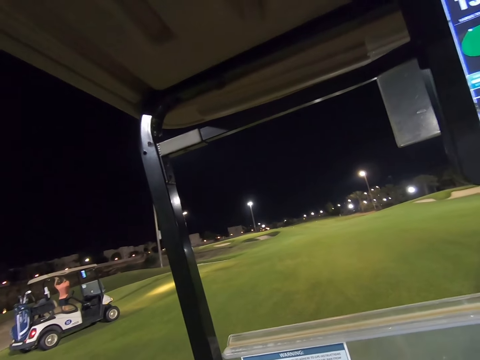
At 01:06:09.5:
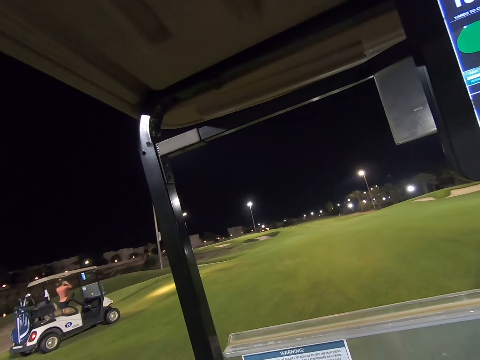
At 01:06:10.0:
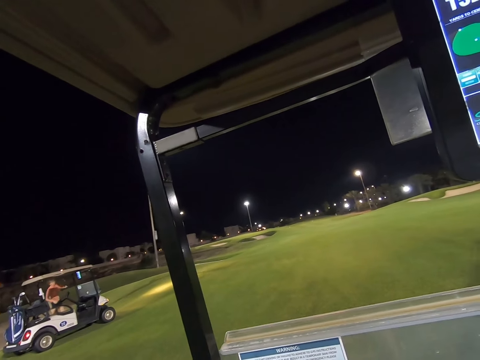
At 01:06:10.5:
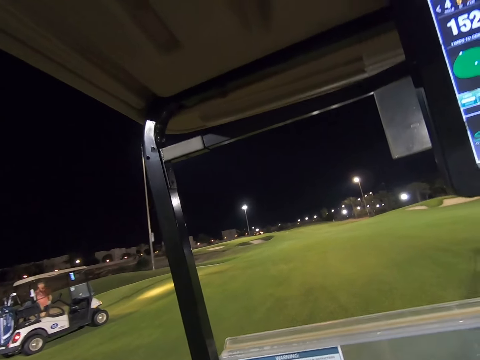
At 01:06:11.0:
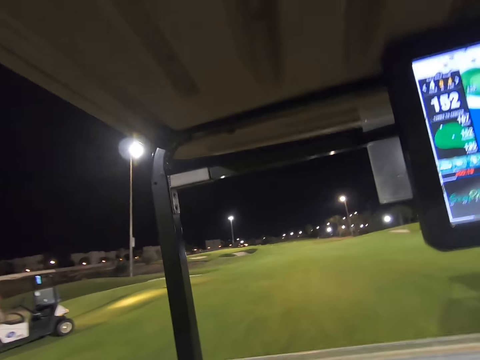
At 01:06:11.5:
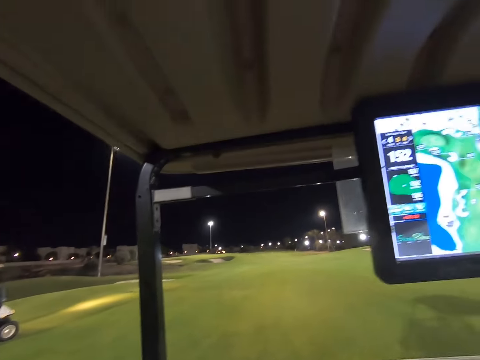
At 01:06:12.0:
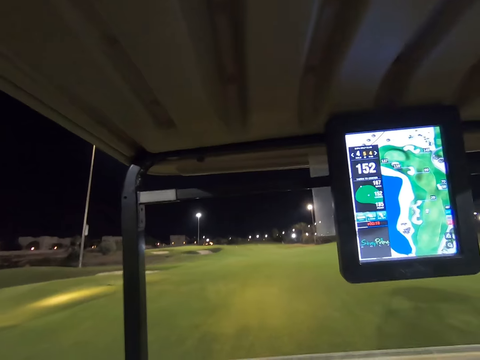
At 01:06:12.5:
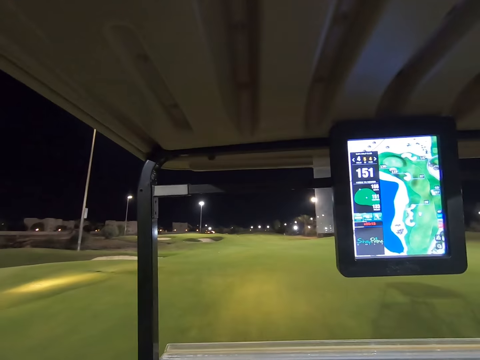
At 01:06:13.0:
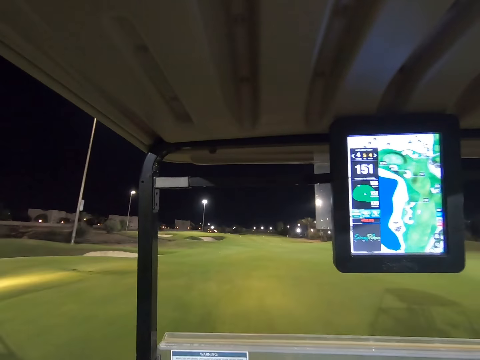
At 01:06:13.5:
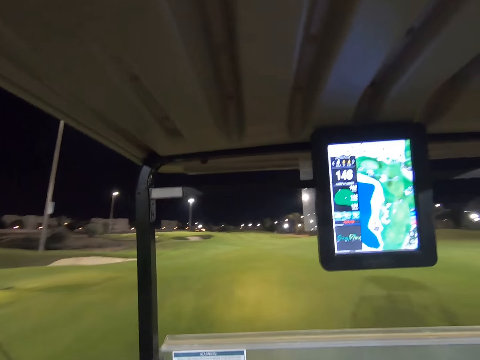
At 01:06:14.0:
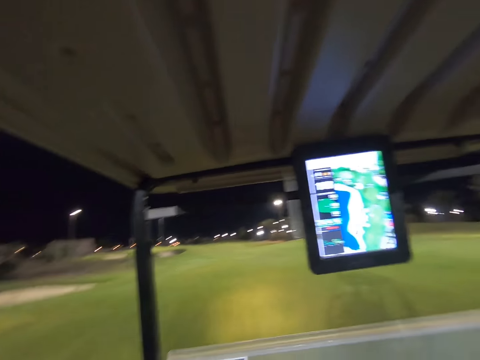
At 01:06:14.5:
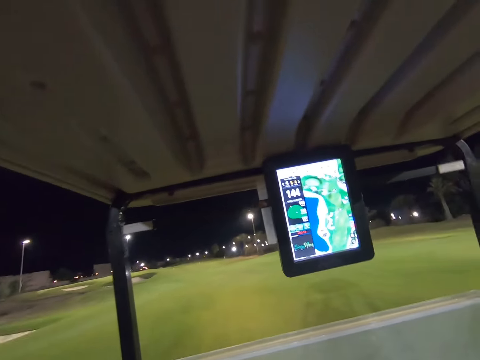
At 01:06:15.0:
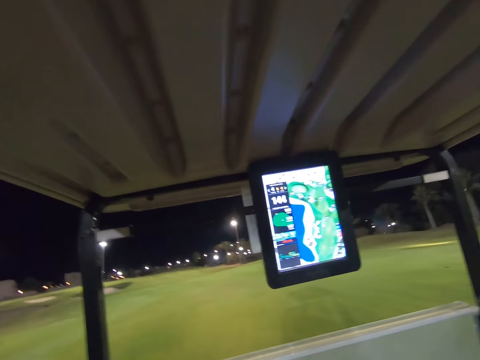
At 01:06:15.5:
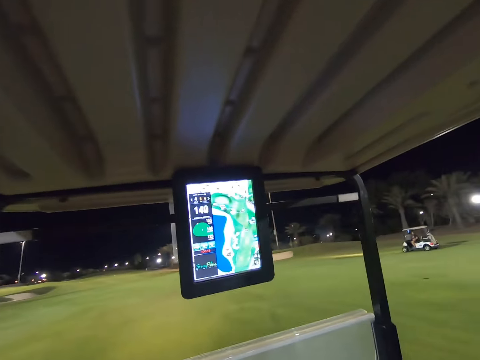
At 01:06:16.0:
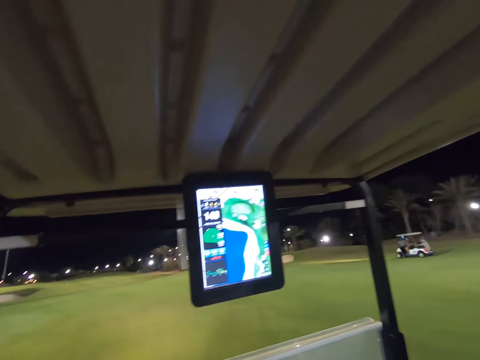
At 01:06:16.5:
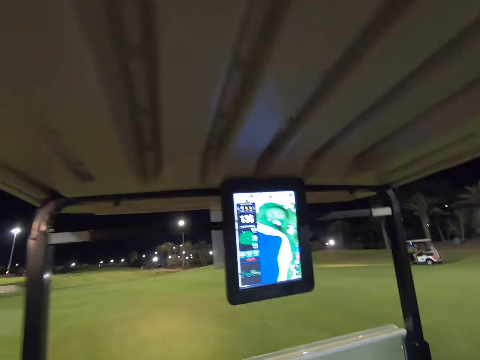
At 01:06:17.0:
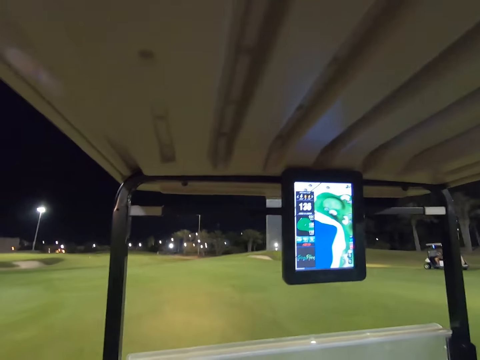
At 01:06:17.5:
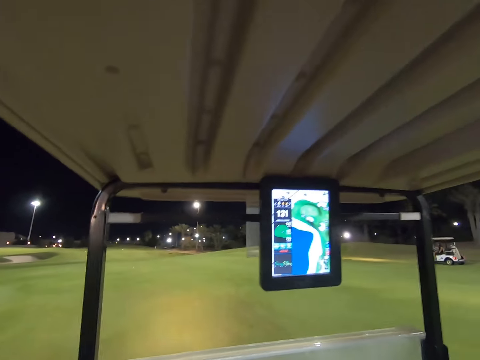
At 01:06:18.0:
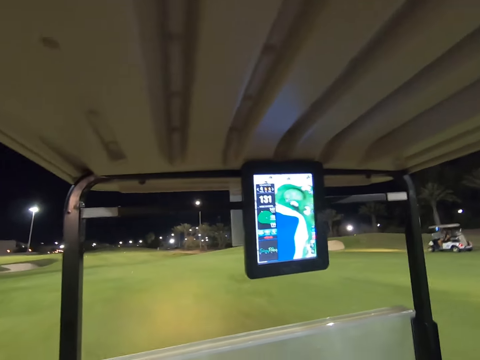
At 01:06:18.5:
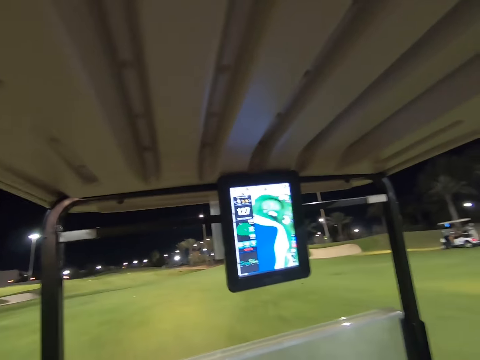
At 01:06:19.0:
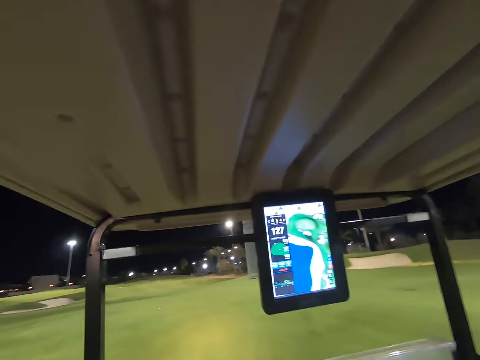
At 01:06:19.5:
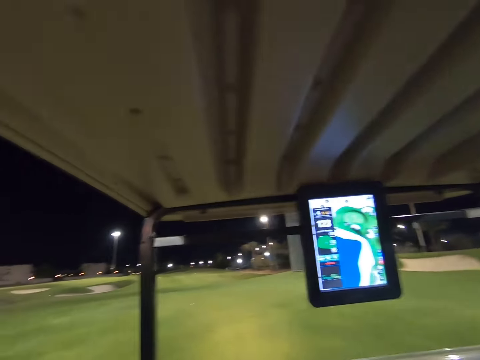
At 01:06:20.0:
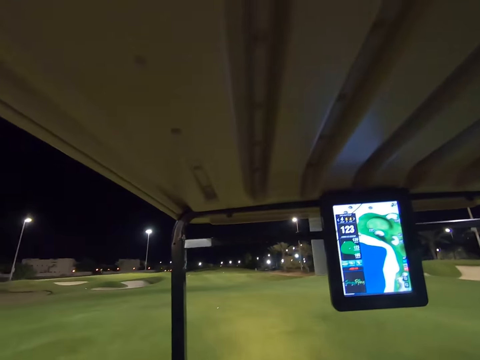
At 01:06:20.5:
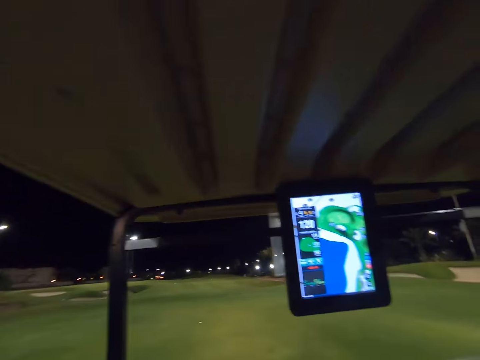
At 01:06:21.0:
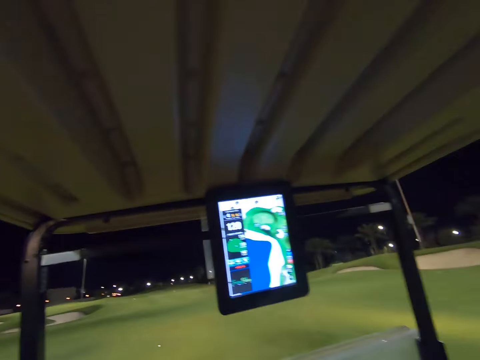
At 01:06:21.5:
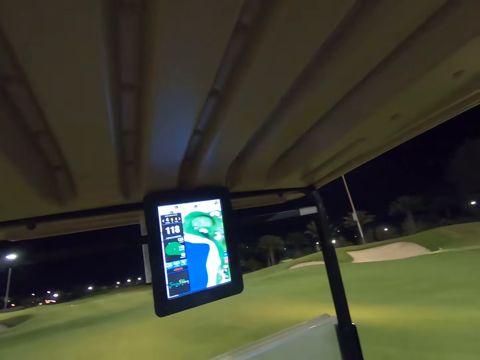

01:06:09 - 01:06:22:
The camera wearer drives the vehicle through the golf course.

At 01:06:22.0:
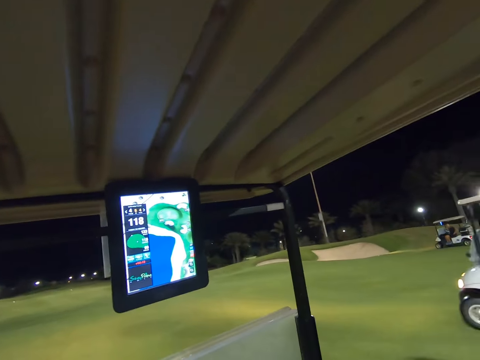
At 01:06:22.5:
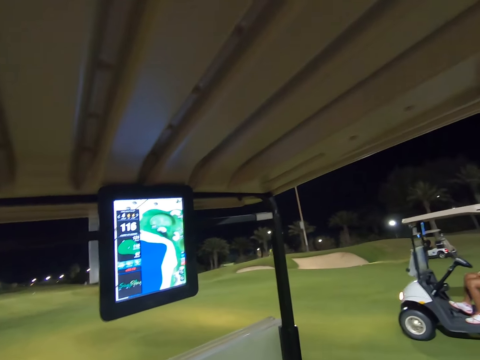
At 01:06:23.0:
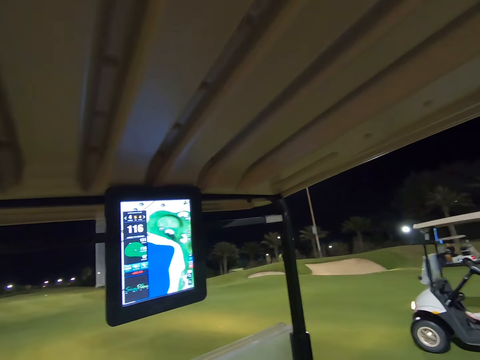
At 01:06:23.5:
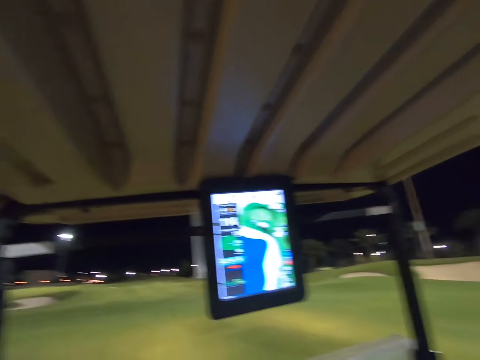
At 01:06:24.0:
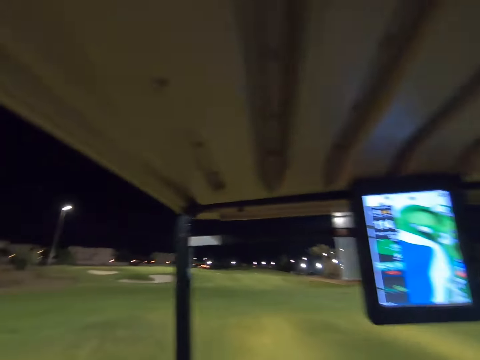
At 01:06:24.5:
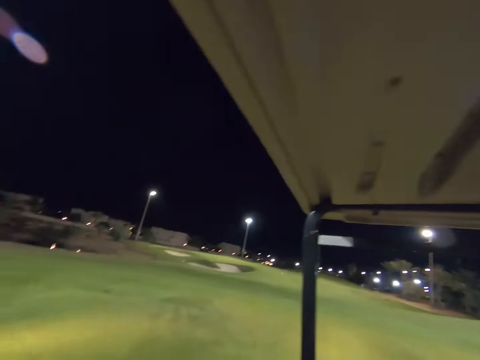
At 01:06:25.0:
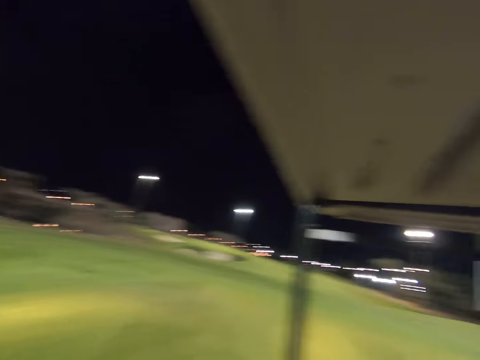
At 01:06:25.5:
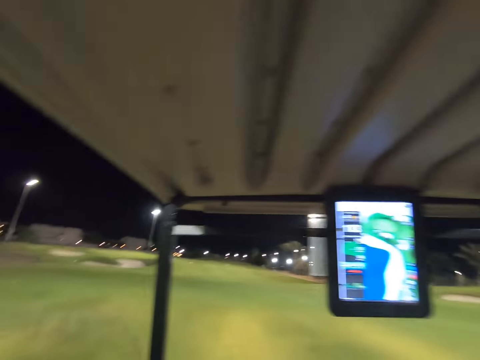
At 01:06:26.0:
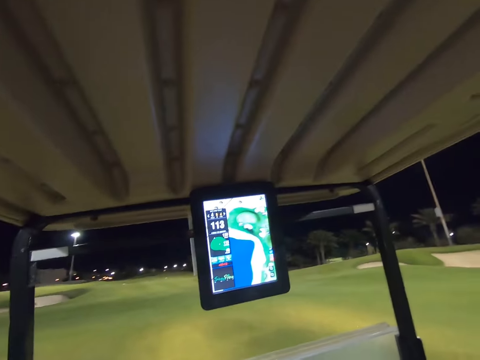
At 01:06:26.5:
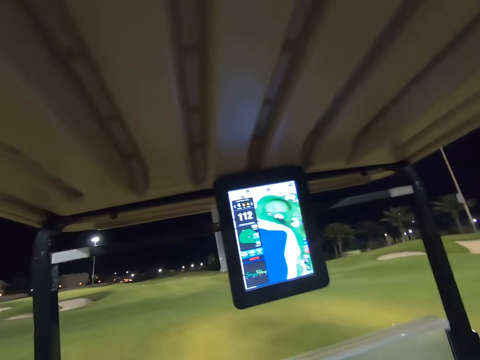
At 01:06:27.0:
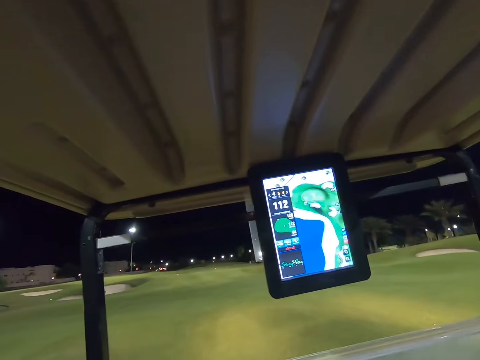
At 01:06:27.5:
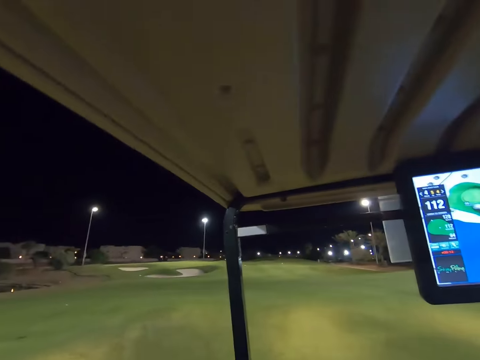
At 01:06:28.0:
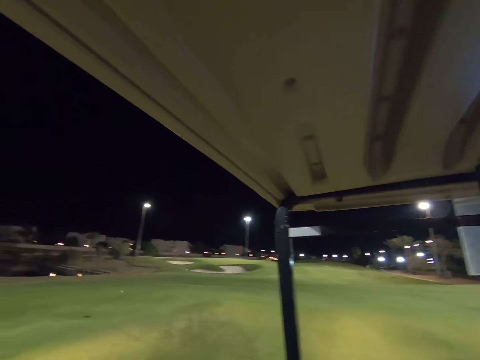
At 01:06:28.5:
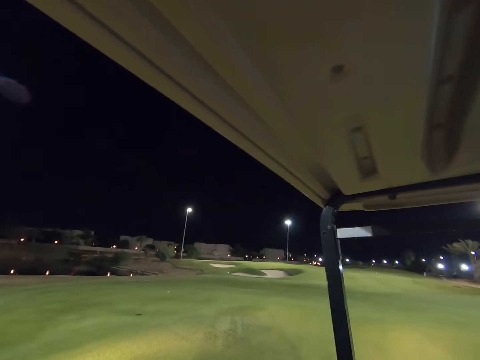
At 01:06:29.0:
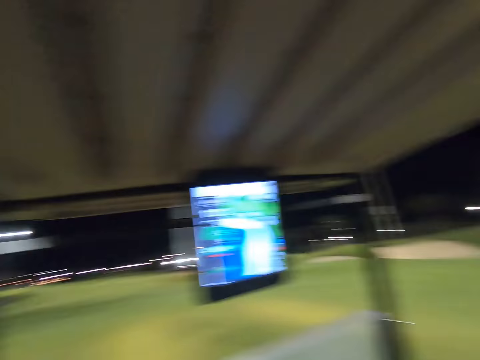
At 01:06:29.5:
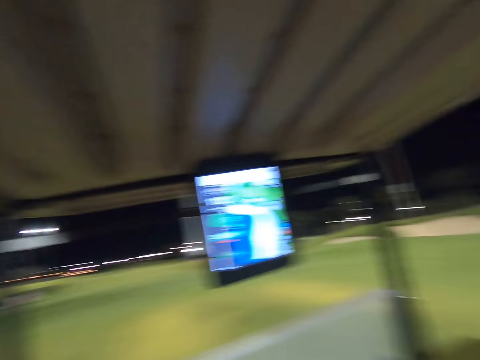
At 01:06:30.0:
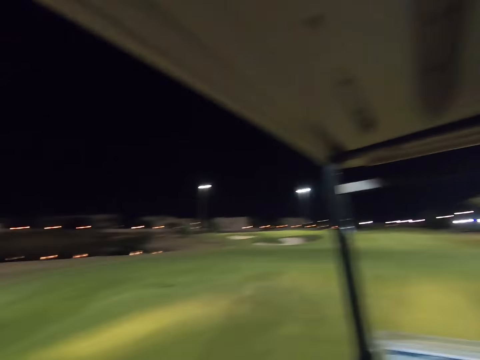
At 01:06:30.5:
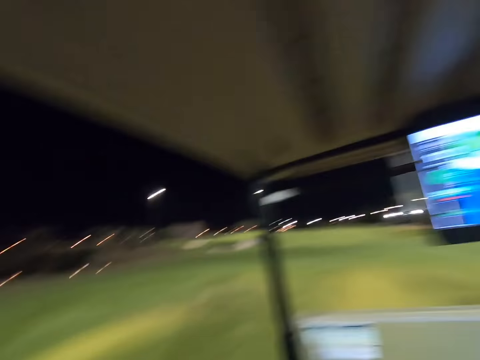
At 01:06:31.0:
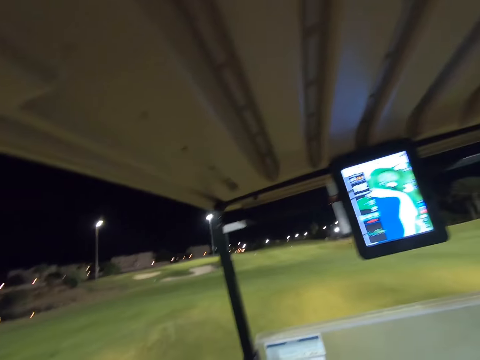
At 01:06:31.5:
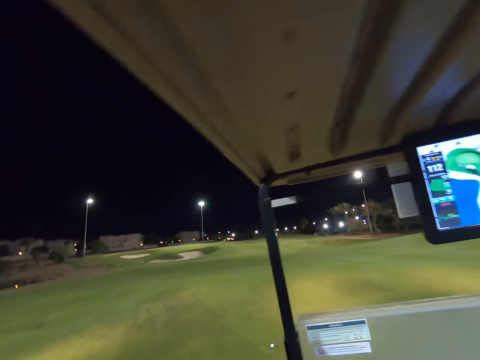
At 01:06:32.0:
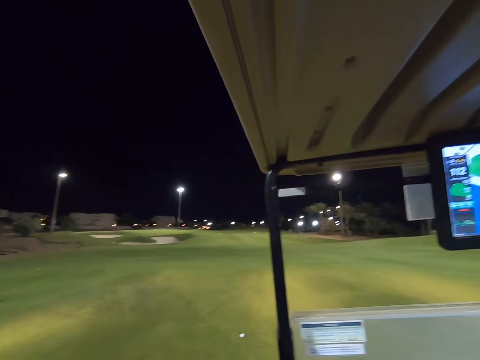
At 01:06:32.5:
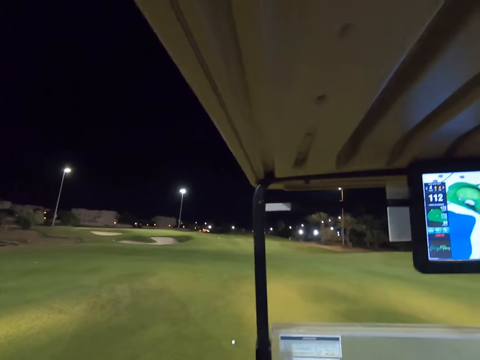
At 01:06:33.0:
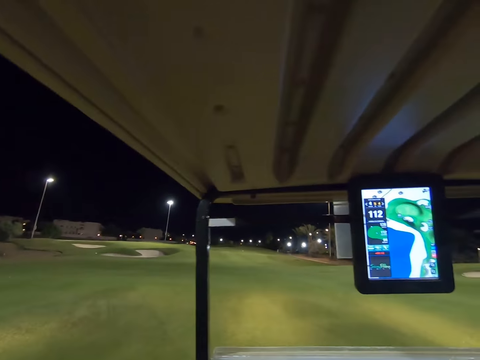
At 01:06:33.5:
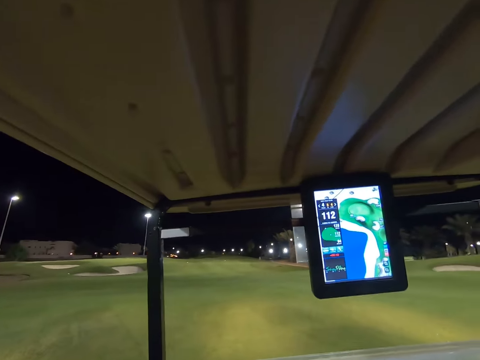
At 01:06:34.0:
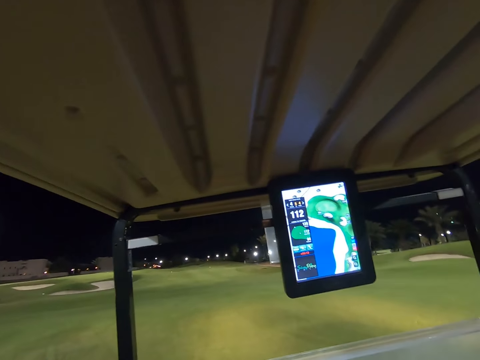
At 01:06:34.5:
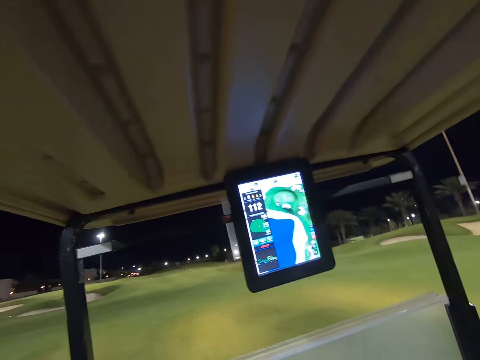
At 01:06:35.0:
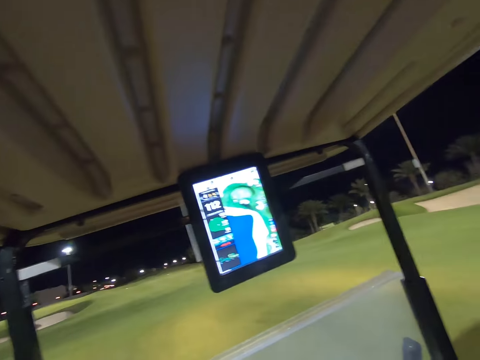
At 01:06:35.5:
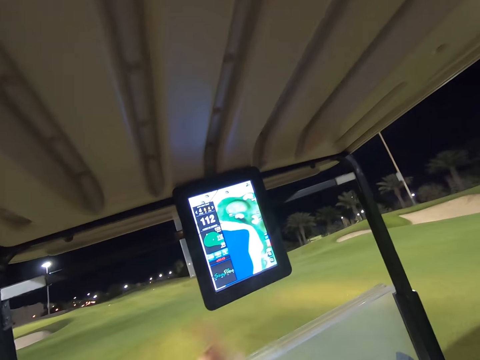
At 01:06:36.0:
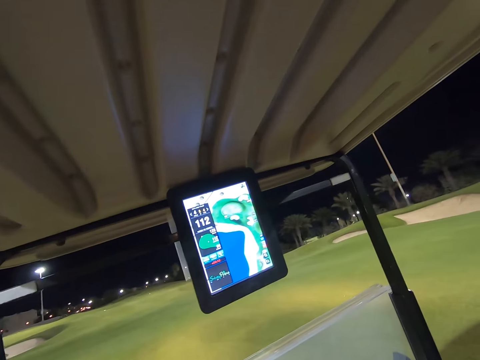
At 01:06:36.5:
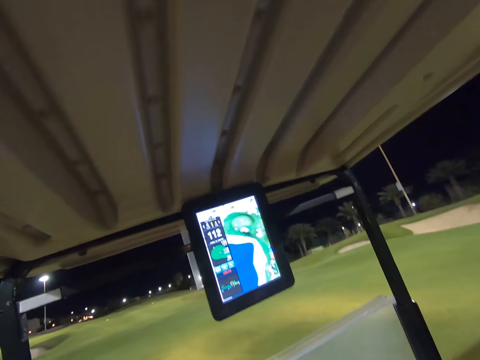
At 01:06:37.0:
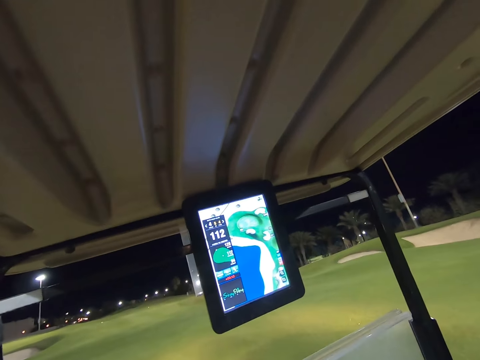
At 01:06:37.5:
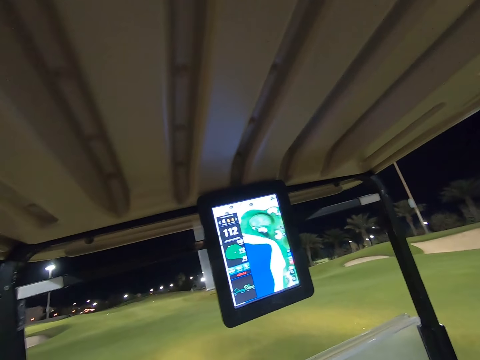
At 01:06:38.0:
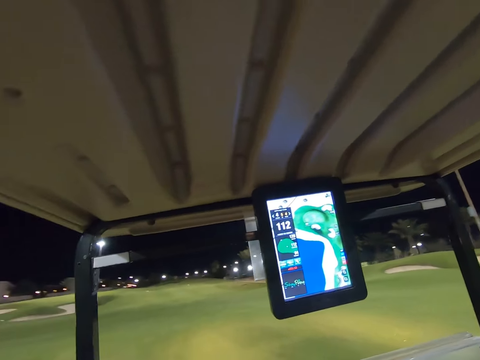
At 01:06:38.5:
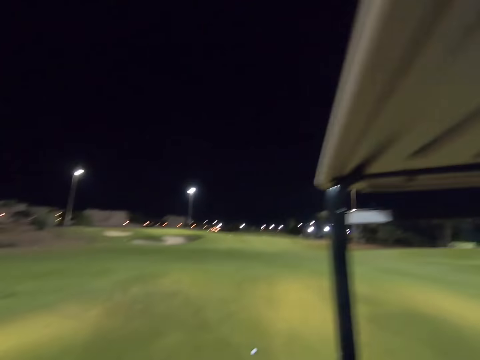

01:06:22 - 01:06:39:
The camera wearer looks around the golf course. They stop the vehicle.
